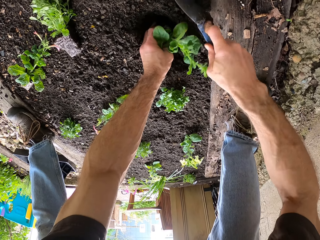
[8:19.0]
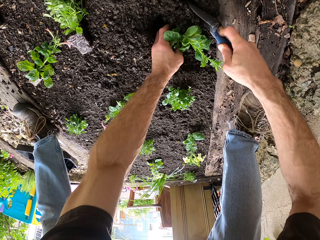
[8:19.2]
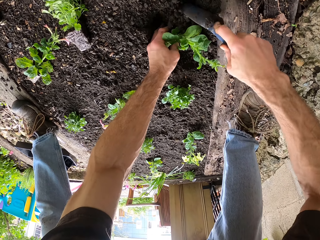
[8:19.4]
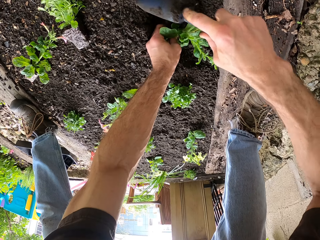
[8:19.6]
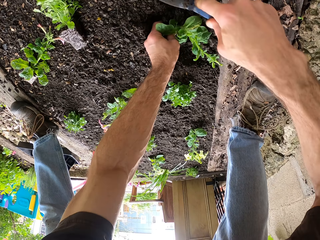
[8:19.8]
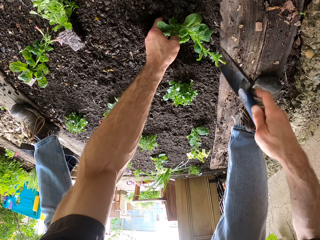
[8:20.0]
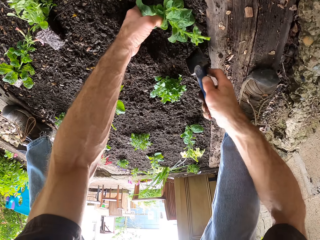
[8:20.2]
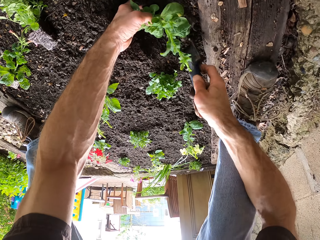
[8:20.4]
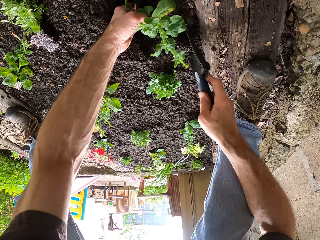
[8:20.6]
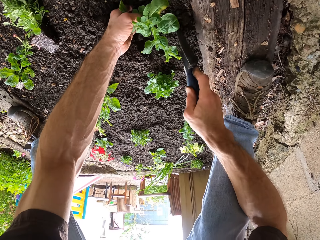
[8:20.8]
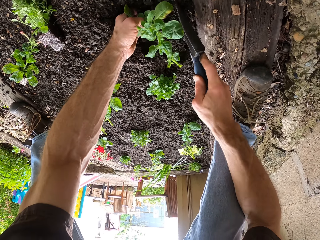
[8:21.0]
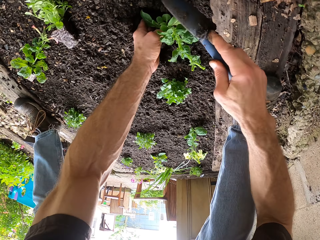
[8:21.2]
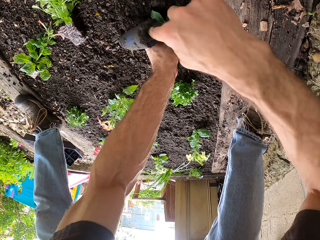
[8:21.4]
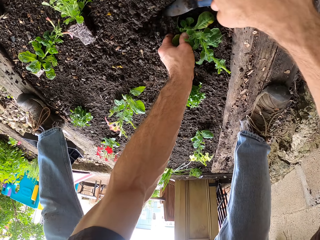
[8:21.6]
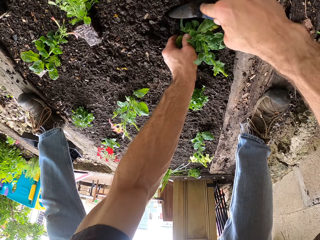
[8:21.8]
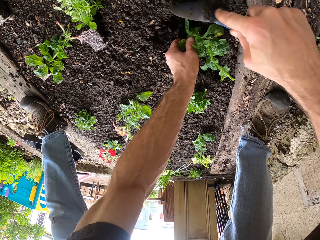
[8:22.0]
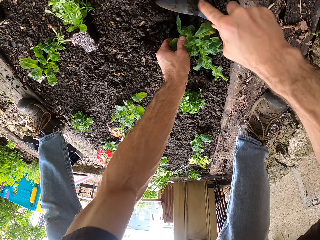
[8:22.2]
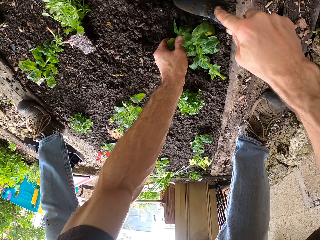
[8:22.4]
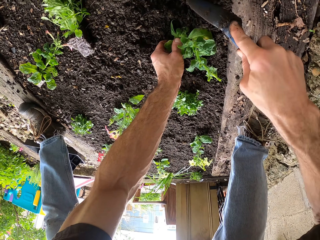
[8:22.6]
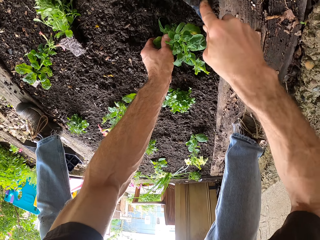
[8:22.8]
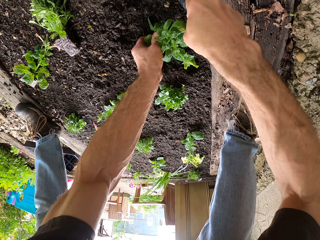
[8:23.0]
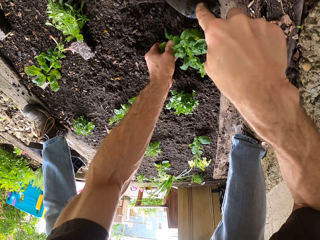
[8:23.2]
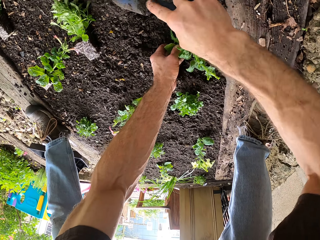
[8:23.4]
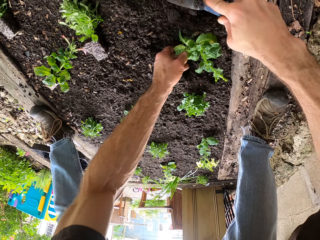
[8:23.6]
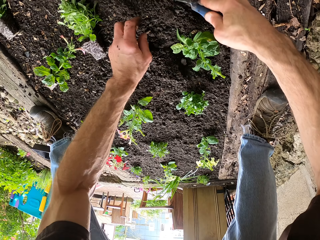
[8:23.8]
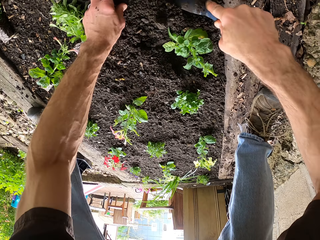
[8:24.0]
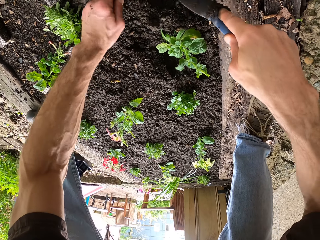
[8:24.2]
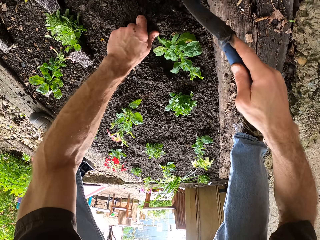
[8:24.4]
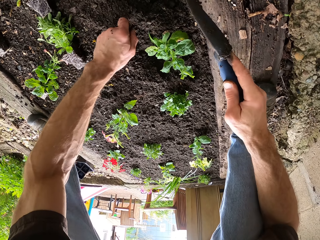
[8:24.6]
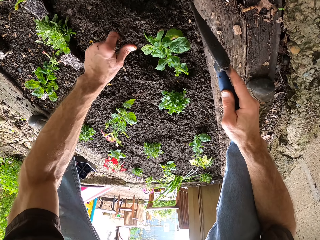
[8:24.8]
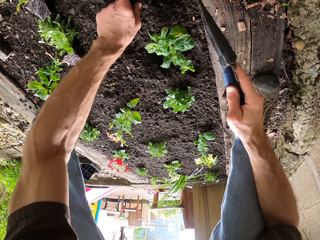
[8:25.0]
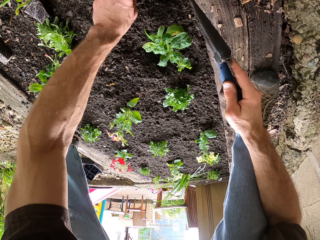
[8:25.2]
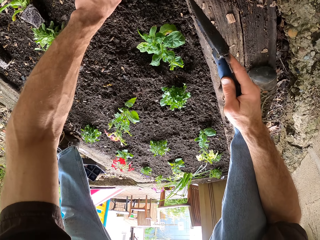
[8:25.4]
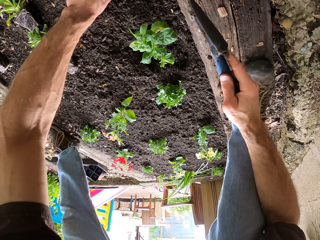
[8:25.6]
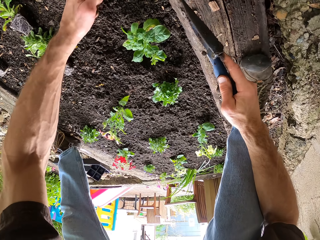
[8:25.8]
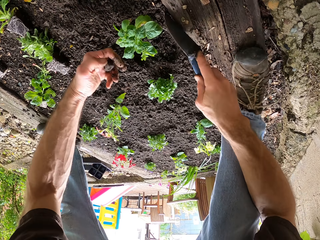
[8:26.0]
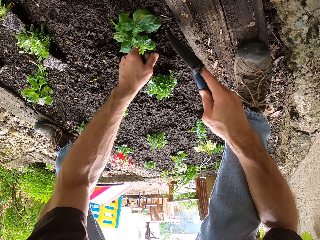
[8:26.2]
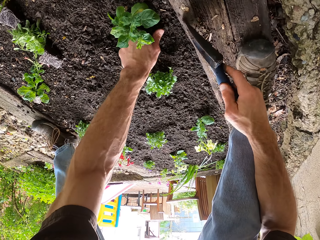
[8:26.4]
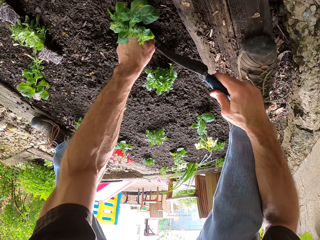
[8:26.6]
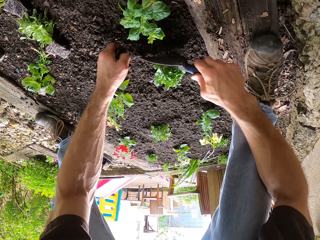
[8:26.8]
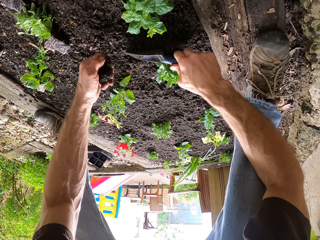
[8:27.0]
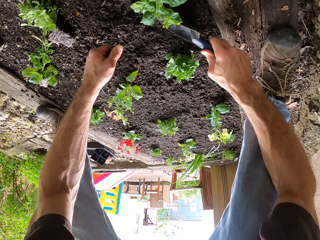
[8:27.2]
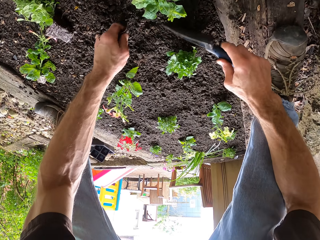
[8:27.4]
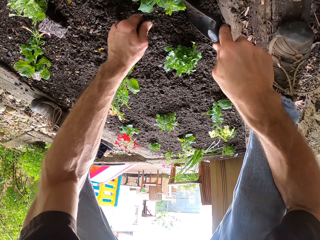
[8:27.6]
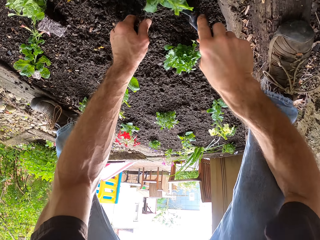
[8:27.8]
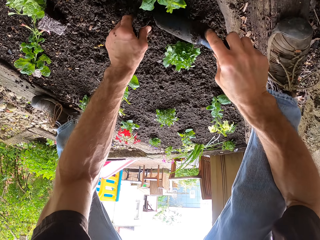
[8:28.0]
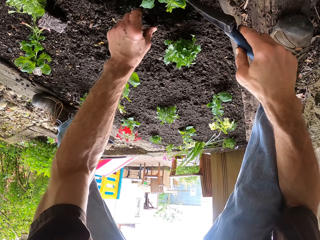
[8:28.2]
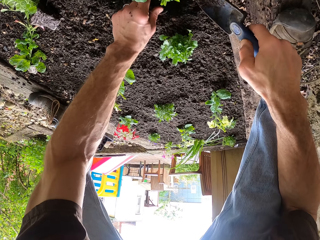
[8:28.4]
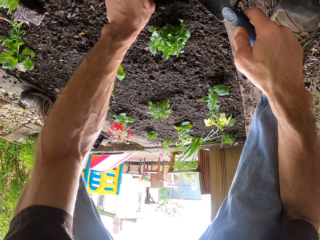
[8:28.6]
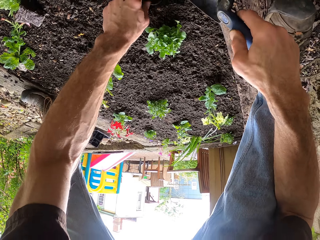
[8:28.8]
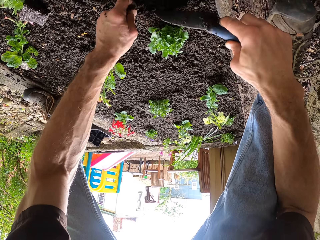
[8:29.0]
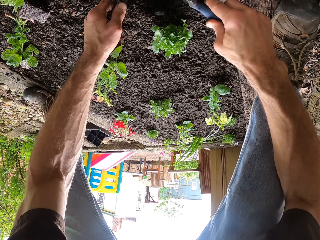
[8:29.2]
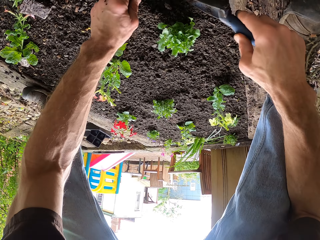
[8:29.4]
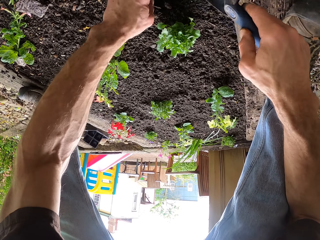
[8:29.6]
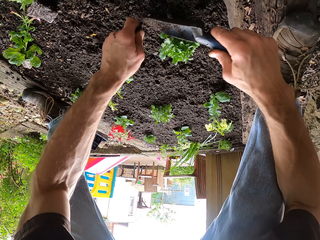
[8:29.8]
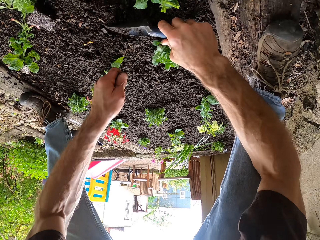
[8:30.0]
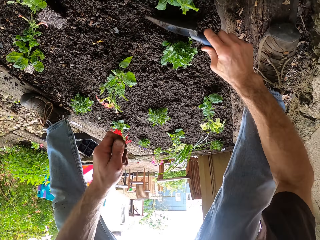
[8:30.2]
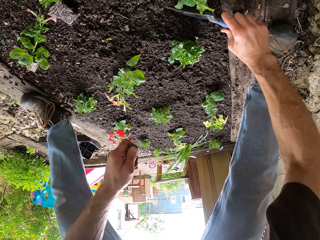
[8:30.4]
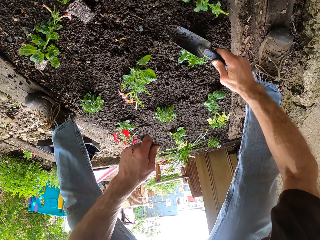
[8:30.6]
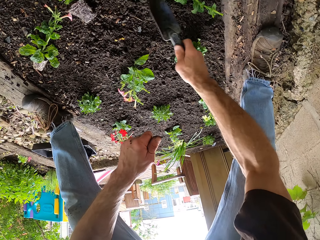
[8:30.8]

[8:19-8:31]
The camera wearer plants the flower in the soil. They dig using a trowel repeatedly. They pick dirt from the soil repeatedly.

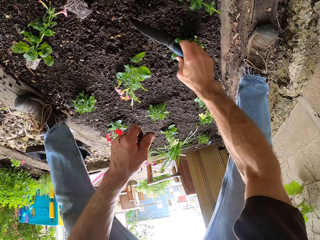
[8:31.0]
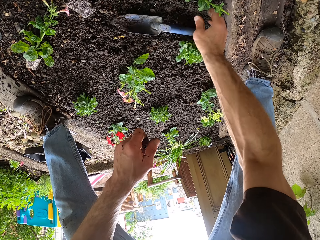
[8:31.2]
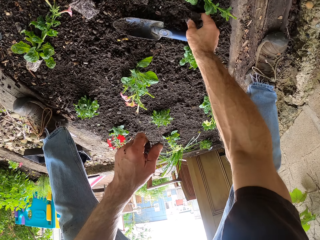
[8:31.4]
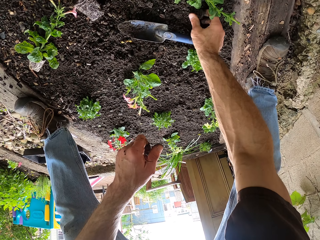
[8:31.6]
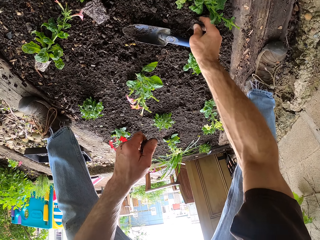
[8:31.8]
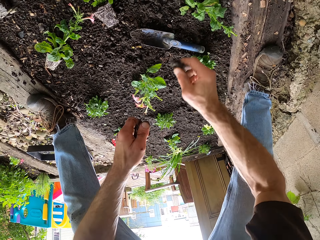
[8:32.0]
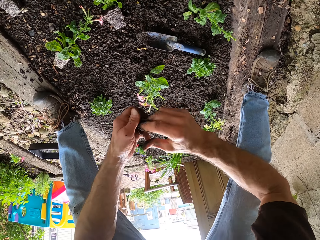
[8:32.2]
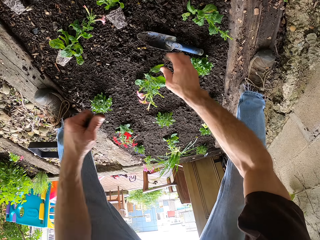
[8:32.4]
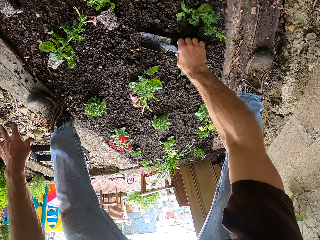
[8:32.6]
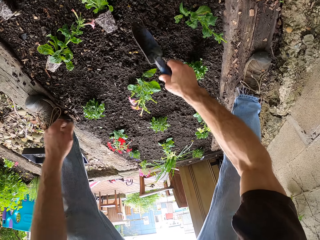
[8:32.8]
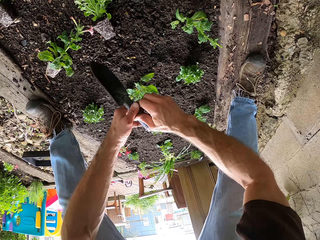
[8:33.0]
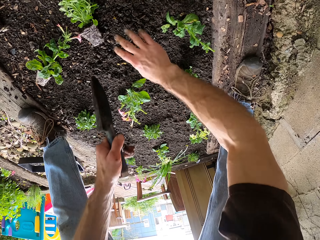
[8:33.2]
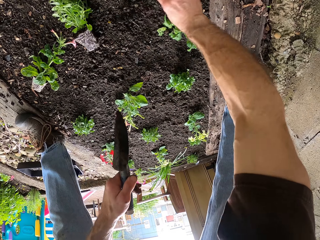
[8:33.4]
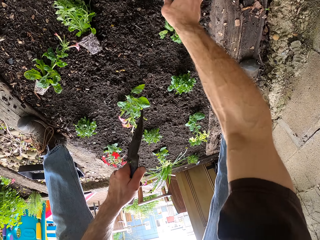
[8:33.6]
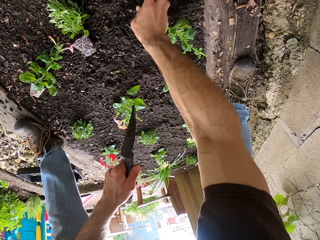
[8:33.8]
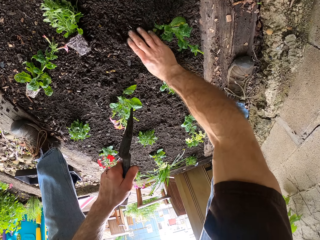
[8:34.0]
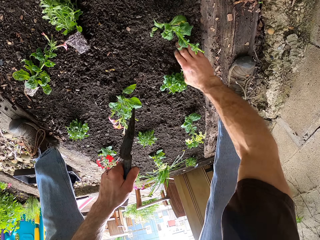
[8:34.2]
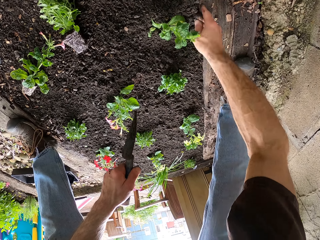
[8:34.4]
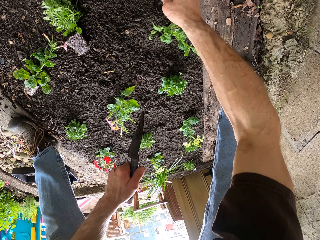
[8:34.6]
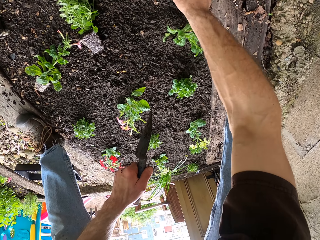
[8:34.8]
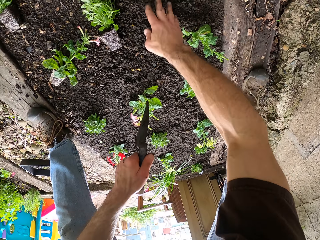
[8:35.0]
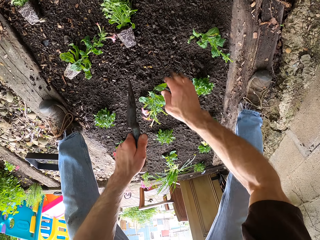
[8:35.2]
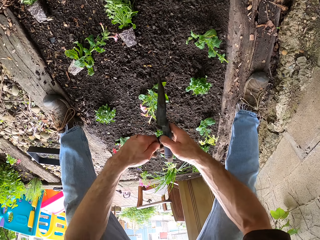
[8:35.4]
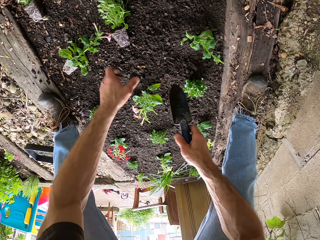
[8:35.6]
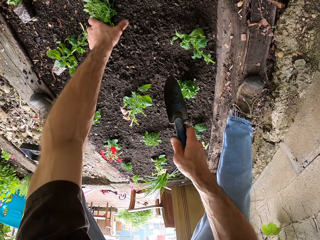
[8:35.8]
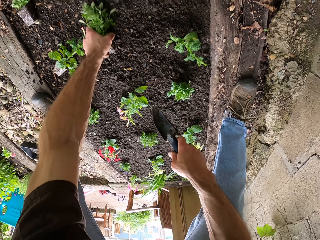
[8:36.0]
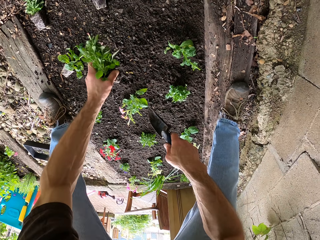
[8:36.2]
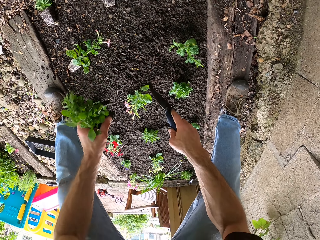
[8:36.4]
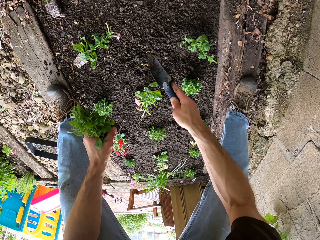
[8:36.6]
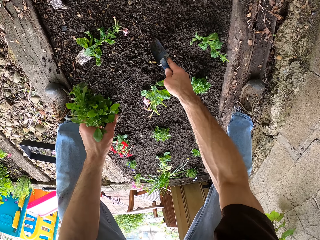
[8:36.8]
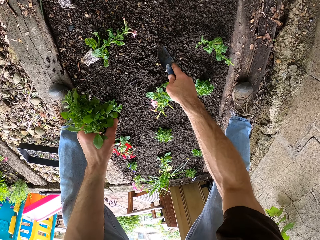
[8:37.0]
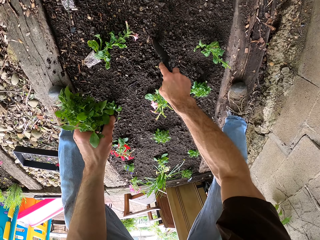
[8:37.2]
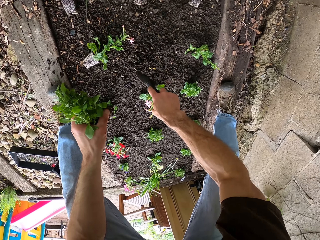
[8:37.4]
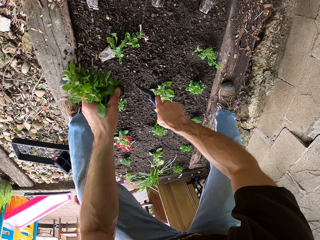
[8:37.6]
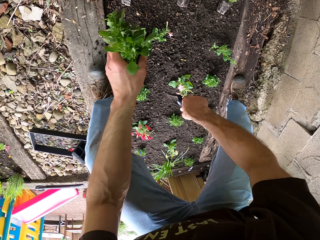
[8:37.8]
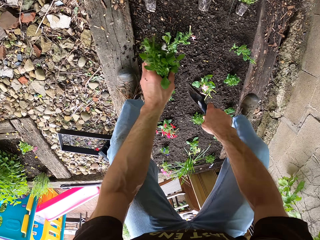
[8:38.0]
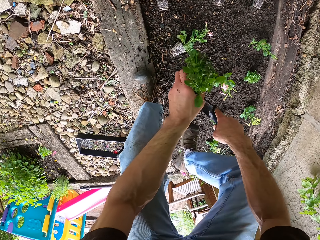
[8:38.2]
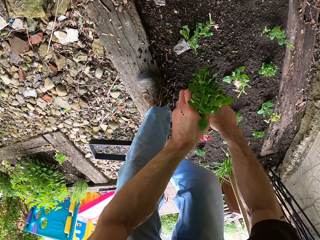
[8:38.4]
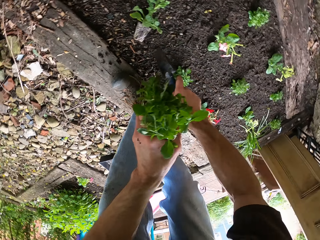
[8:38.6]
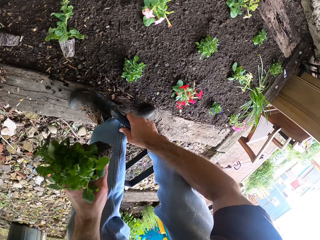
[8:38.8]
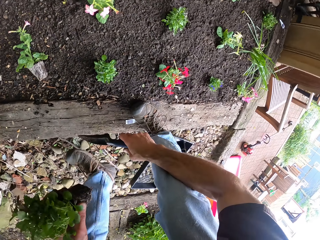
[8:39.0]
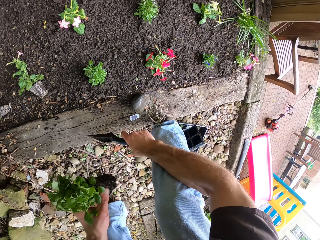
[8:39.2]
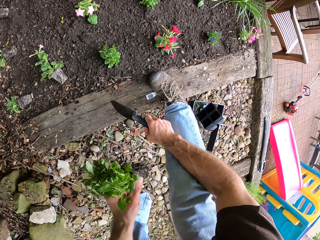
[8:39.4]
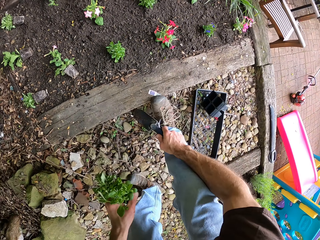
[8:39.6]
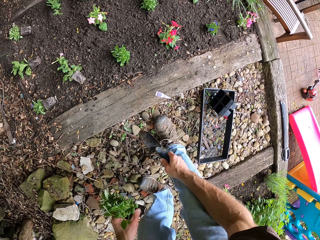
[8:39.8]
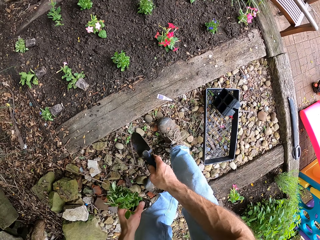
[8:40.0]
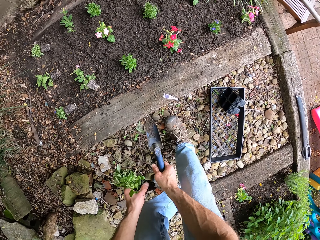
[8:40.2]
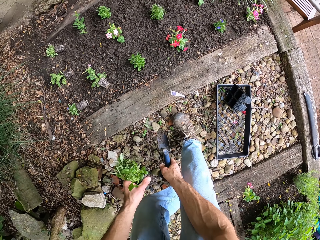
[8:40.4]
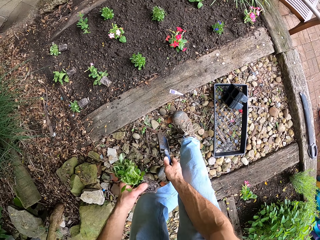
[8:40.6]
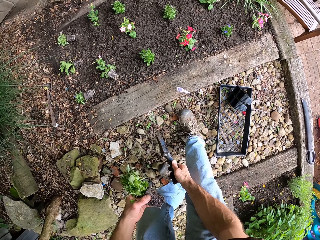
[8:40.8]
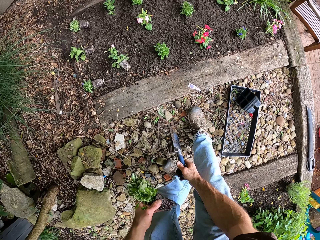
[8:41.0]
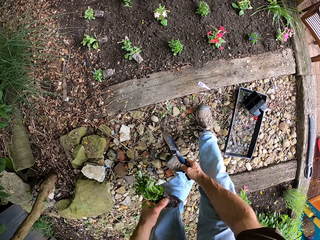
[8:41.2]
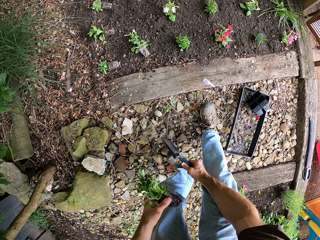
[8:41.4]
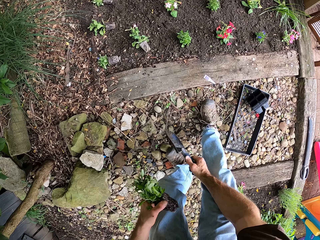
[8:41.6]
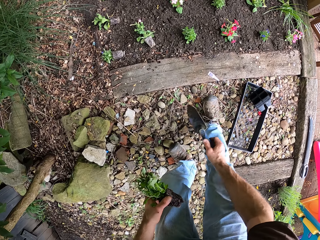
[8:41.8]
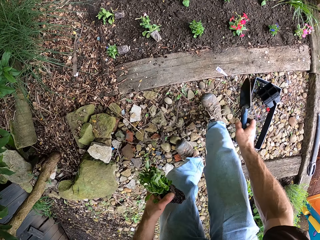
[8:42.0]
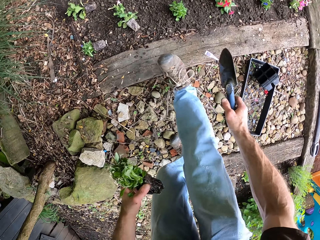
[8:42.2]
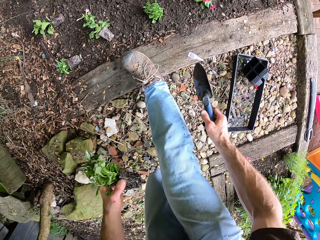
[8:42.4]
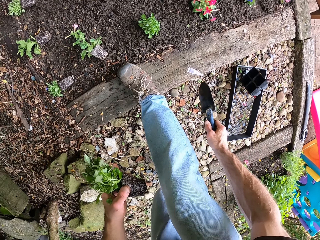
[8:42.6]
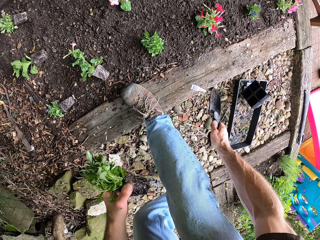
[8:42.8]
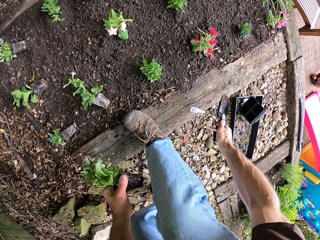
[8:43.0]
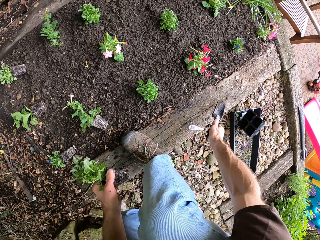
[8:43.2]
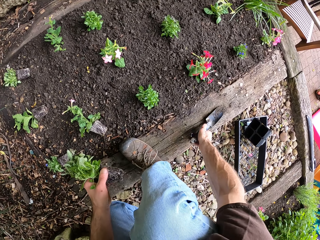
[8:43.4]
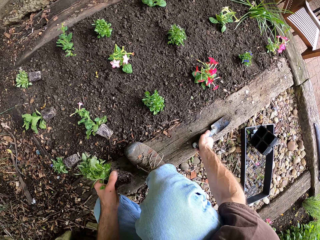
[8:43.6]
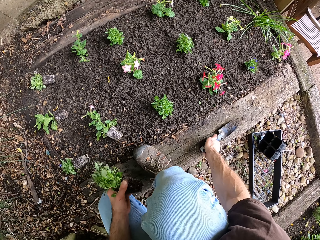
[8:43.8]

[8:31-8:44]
The camera wearer drops the trowel on the ground. They level the soil. They throw the dirt away. They pick up the trowel from the ground. They clear the ground. They level the soil. They level it again. They pick the flower from the ground. They move backwards. They walk around. They squat down.
